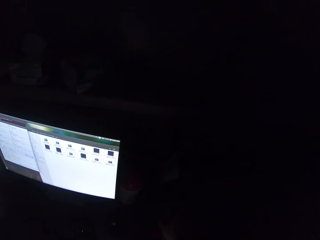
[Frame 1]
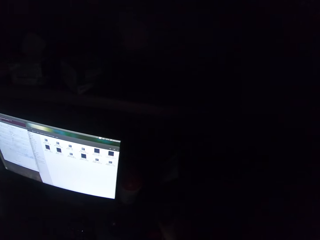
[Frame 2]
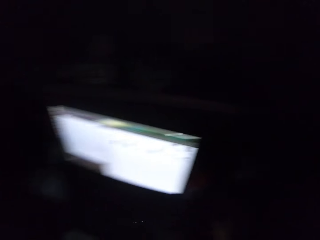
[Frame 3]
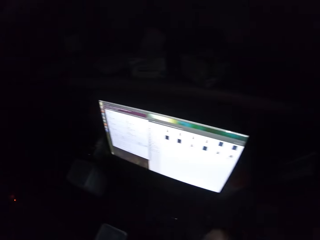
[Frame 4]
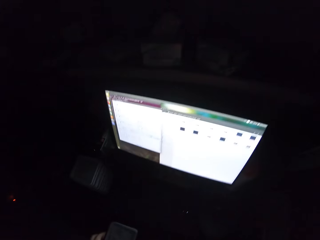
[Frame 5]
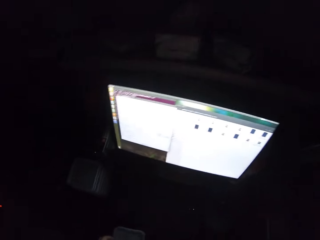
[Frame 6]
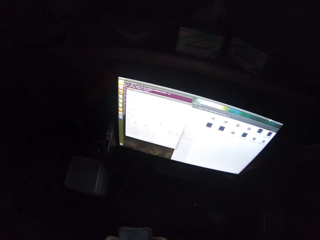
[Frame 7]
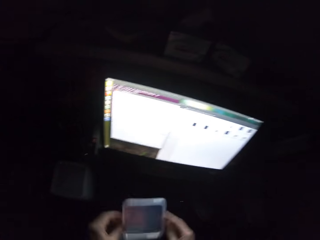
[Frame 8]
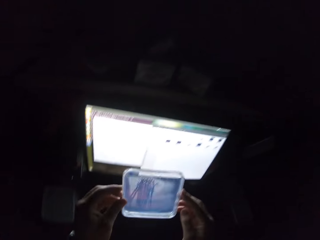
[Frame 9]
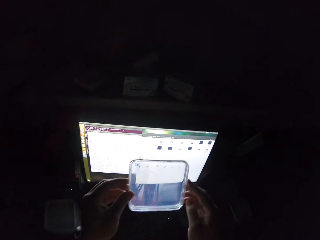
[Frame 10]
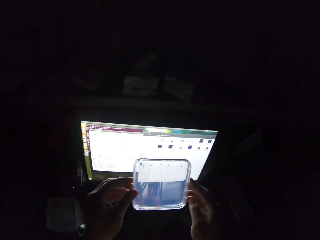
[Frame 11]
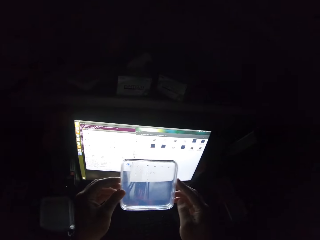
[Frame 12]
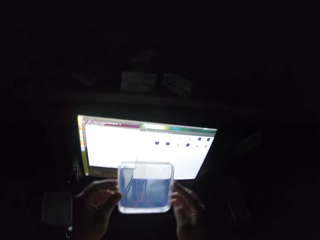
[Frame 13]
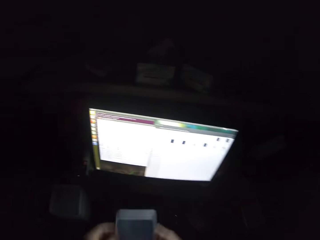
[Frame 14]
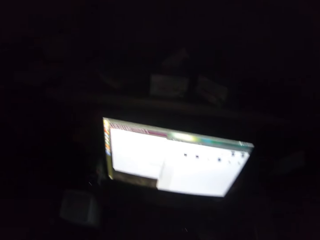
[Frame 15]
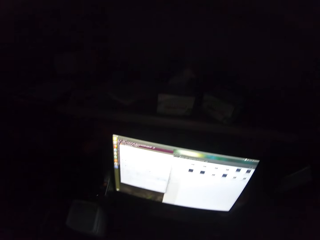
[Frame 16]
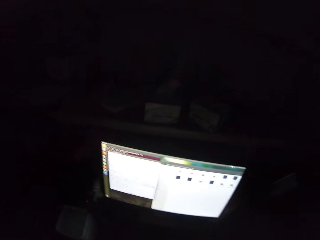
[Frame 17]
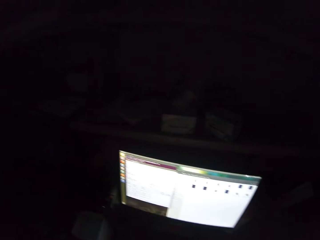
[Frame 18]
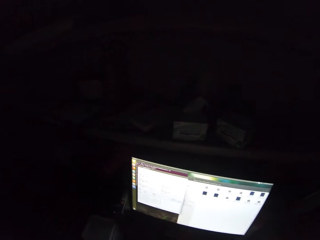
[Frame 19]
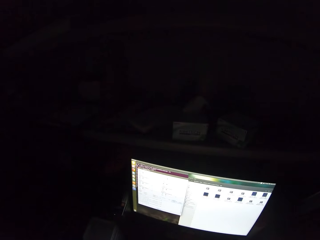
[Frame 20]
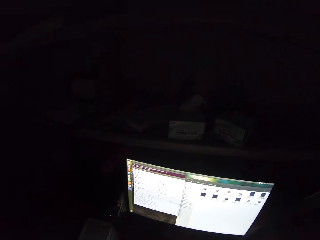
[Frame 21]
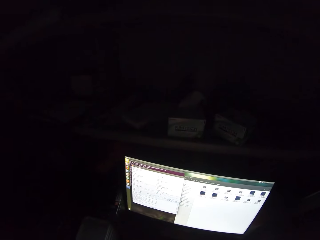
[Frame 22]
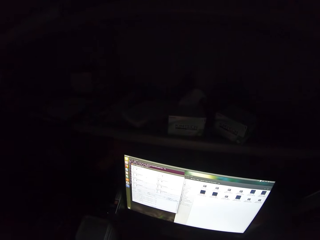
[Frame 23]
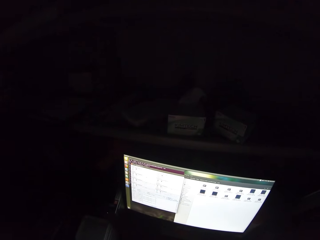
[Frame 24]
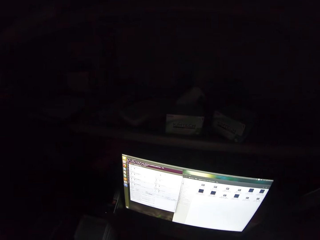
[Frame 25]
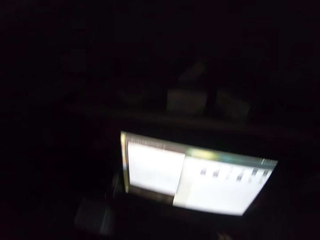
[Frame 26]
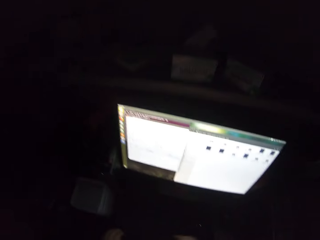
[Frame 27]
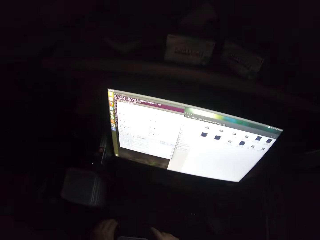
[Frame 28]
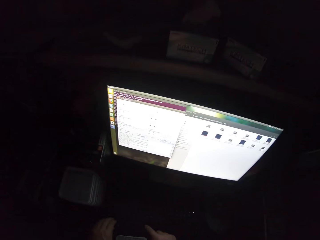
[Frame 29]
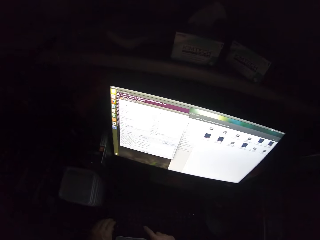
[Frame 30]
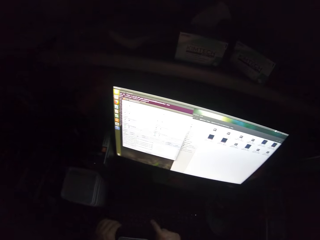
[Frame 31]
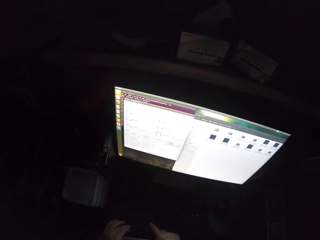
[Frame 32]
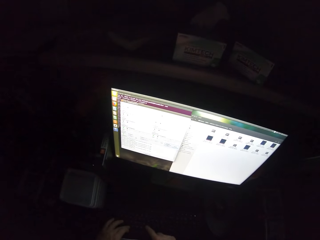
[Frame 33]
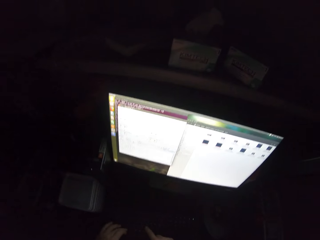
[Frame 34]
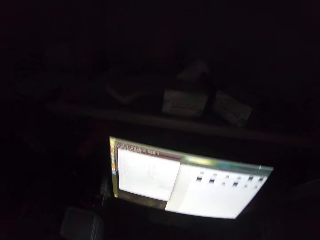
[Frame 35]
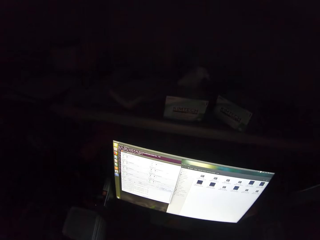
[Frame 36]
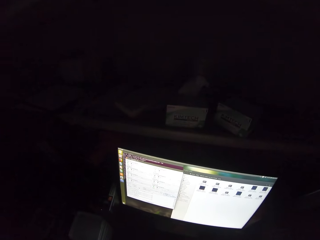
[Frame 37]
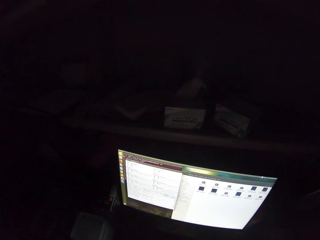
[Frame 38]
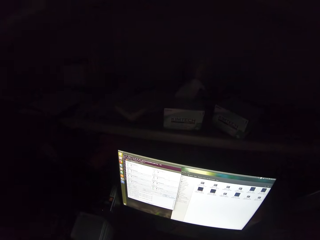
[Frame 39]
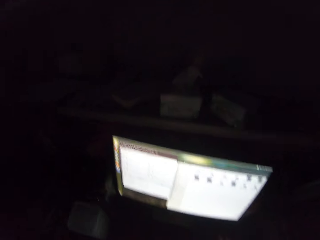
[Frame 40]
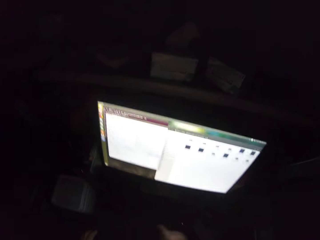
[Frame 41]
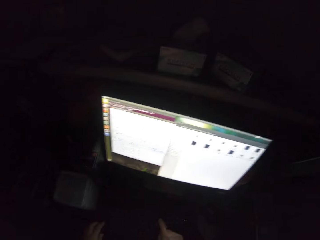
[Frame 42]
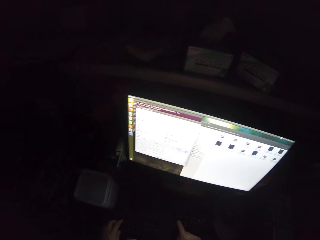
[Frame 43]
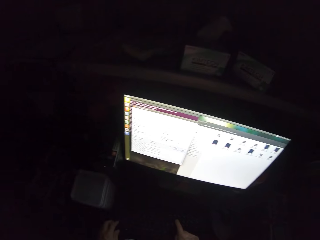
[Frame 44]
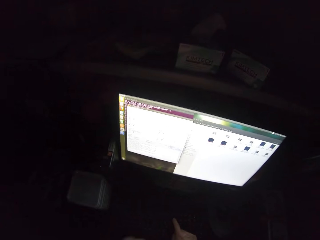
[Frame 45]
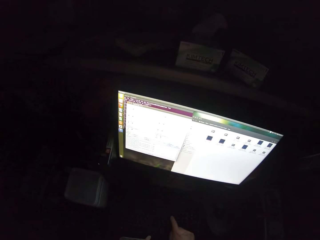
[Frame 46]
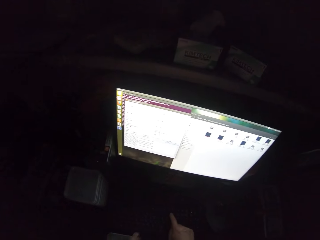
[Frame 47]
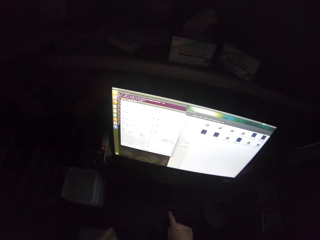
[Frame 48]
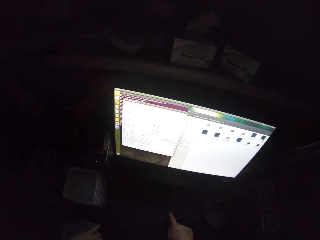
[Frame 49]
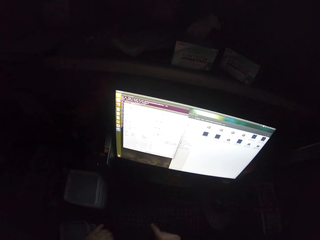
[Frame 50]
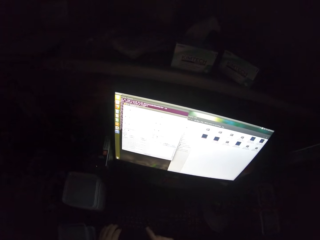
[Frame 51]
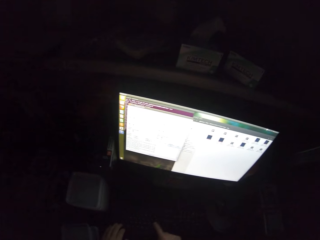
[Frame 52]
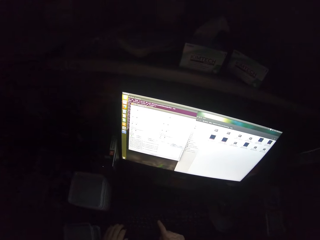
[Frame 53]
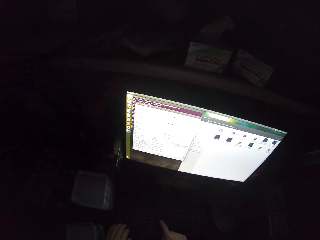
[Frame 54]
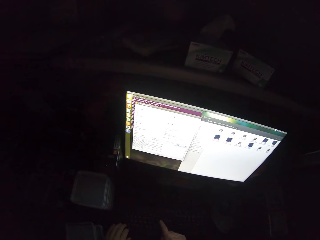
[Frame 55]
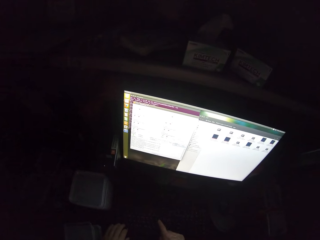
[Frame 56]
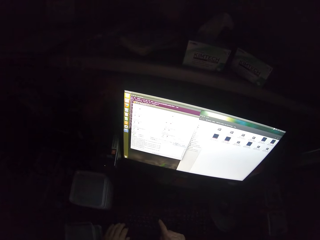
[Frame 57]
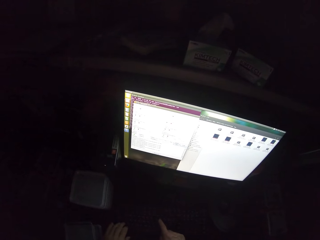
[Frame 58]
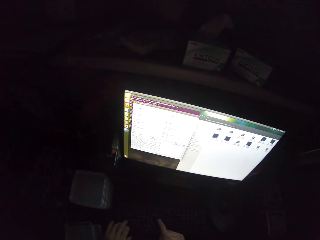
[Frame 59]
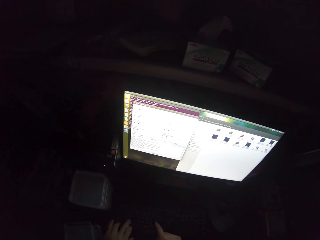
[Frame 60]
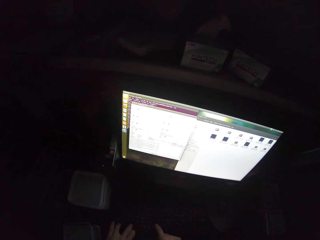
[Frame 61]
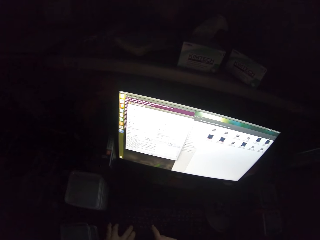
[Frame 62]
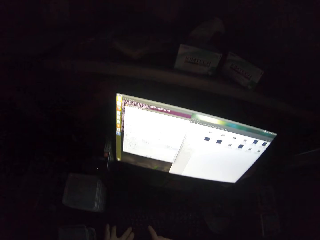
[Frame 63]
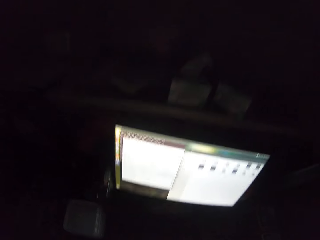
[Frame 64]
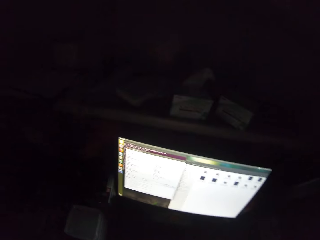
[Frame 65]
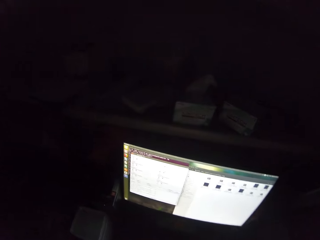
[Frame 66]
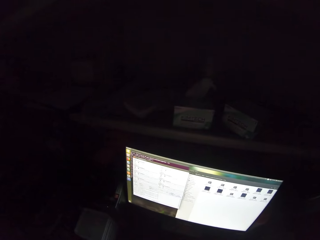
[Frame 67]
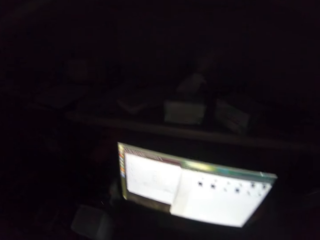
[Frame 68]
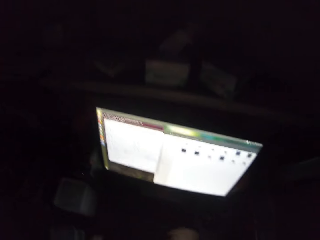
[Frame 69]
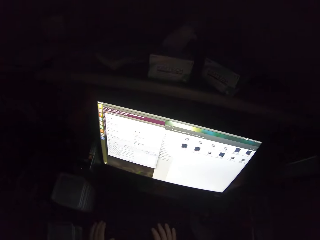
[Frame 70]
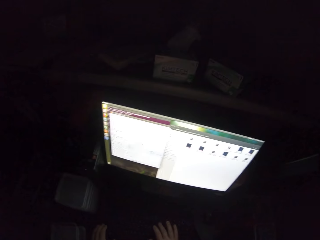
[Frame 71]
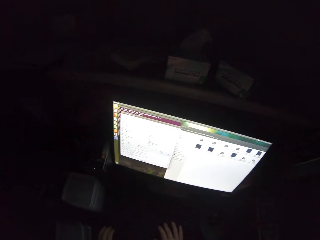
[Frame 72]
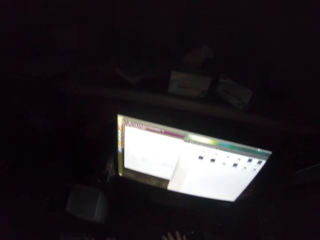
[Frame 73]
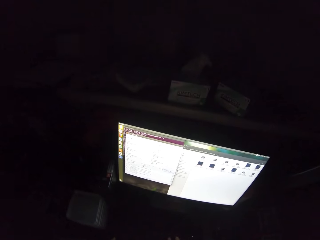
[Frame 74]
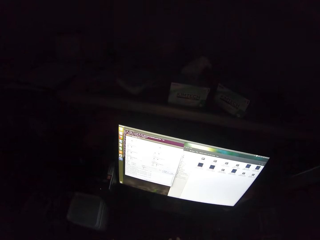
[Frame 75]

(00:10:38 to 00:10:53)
The camera wearer holds an item with his hands. He stares at a computer. He types on the computer keyboard.

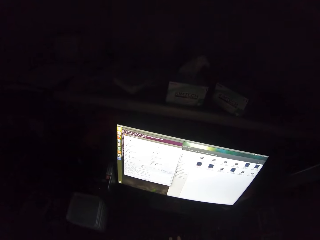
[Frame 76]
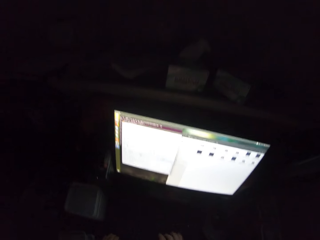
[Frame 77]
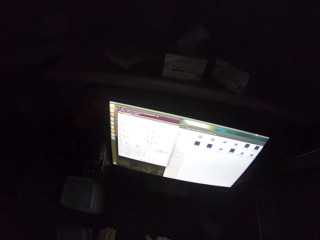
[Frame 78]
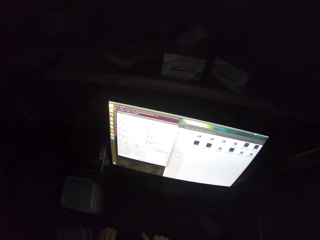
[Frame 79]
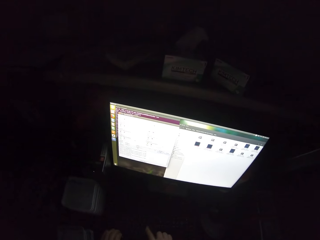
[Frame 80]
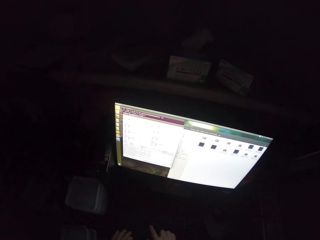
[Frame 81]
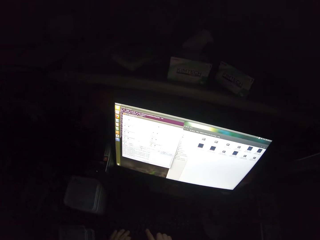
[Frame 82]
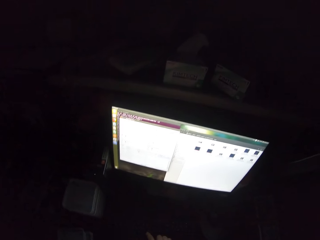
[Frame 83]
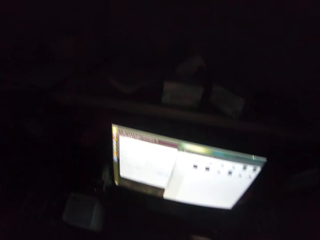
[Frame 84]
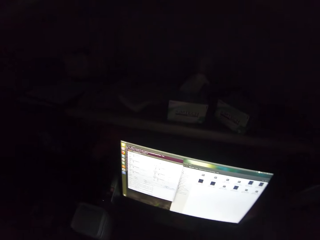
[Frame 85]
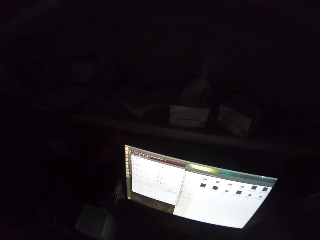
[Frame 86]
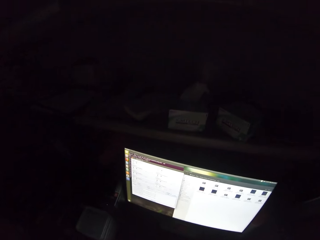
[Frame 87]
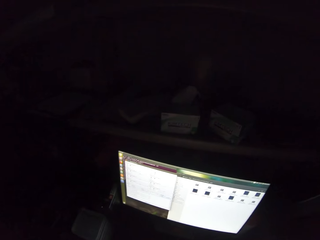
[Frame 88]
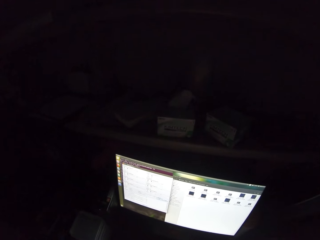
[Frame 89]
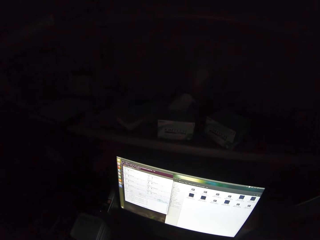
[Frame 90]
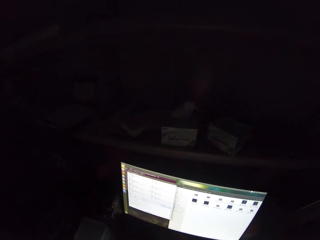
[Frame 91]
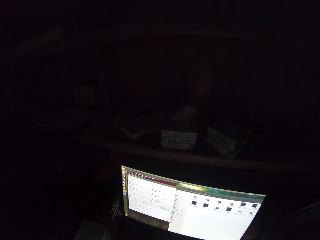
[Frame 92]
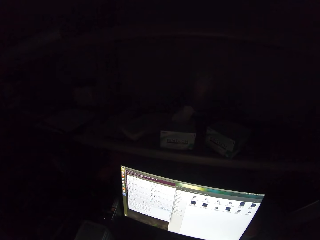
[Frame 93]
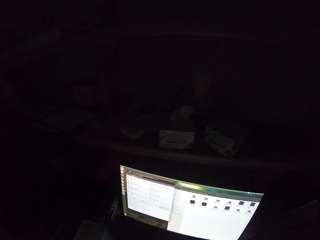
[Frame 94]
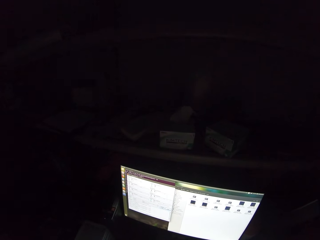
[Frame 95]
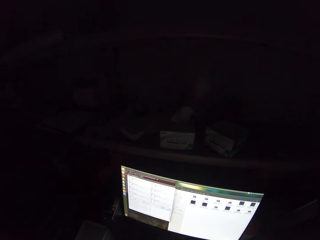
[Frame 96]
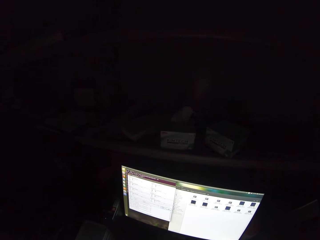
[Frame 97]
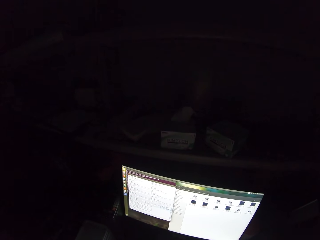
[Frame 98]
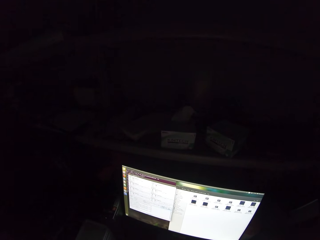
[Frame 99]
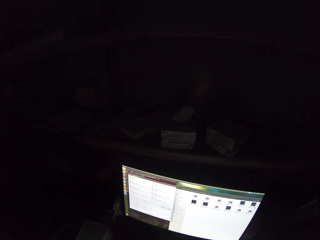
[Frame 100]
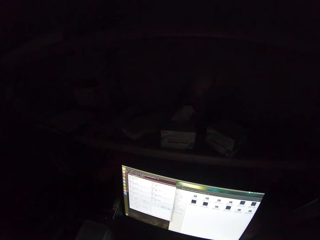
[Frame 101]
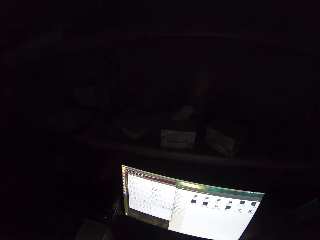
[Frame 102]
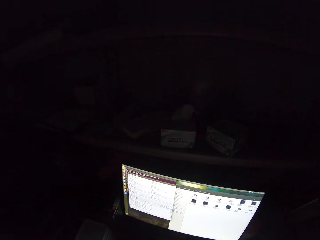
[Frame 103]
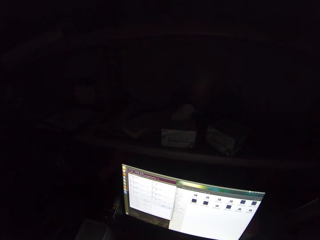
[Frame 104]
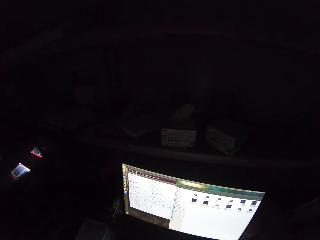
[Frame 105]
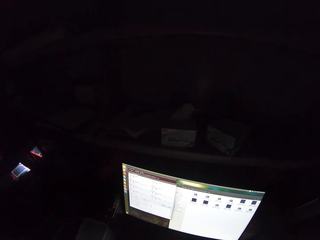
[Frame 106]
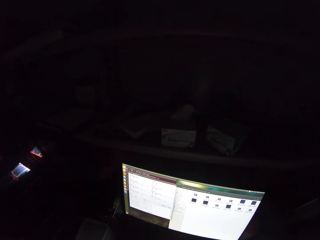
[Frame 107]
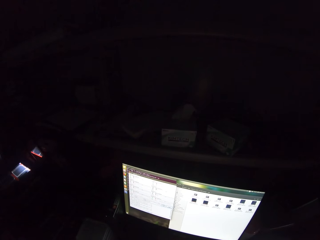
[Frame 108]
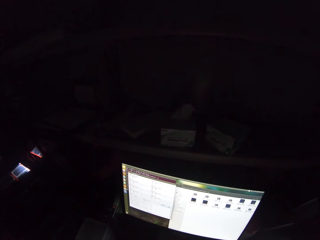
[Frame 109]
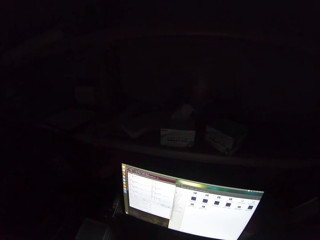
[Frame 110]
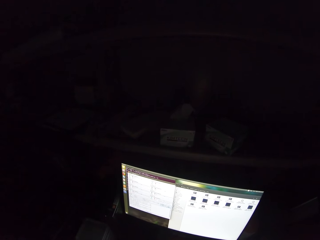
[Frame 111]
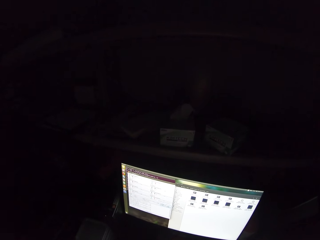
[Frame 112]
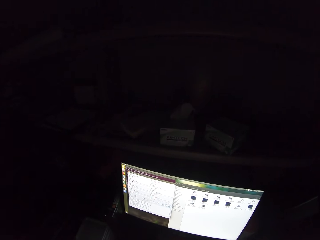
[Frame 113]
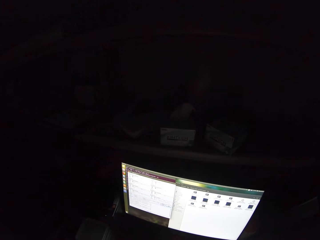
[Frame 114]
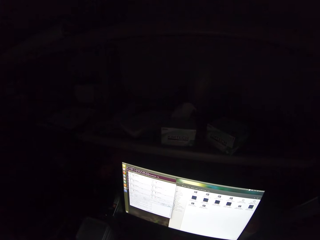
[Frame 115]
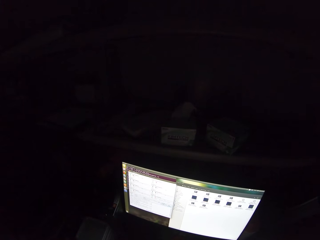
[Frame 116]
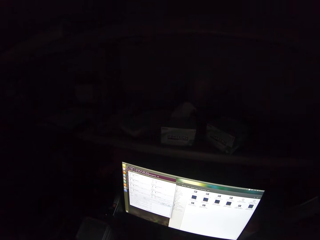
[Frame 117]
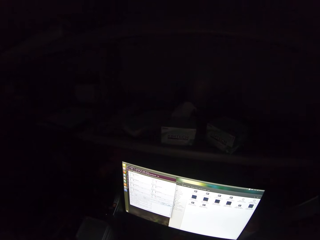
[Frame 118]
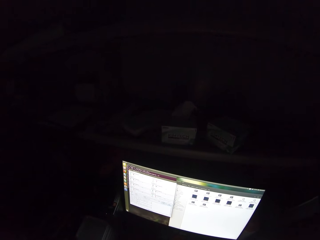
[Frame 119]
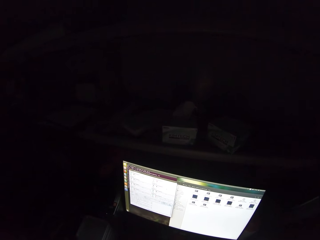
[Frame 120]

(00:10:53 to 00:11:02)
The camera wearer operates a computer.
